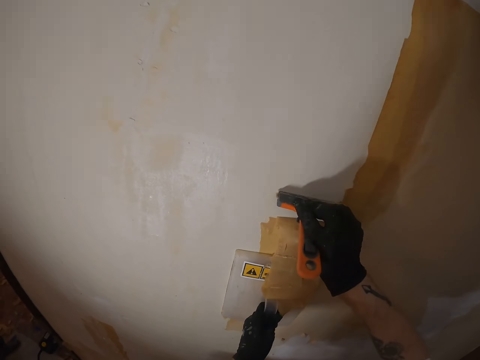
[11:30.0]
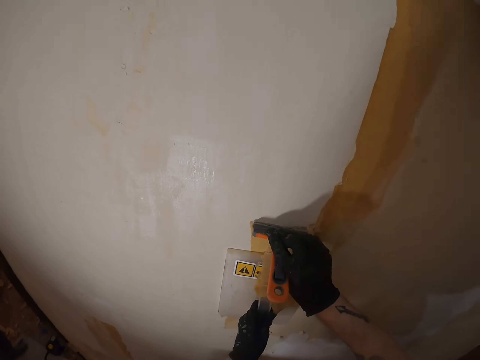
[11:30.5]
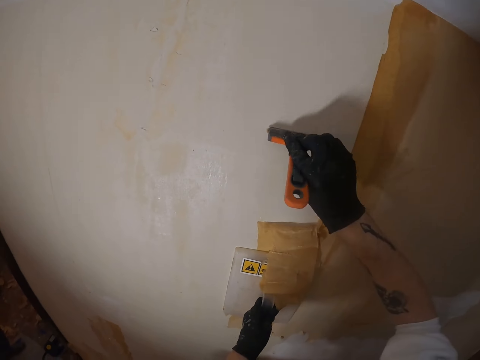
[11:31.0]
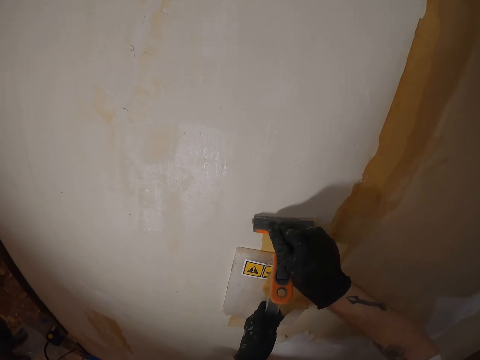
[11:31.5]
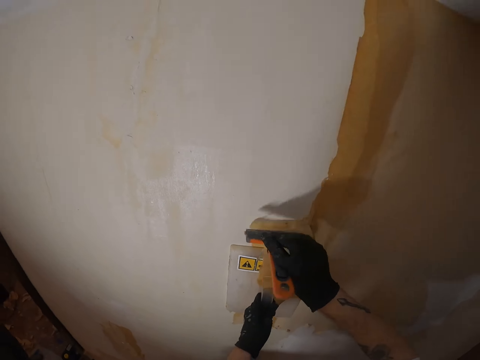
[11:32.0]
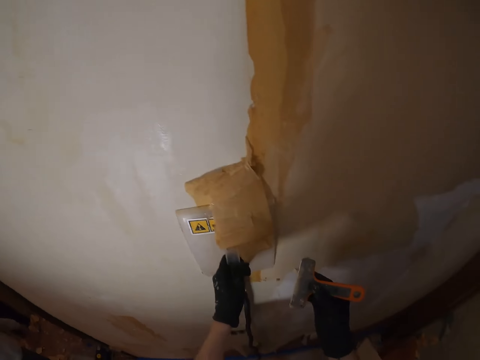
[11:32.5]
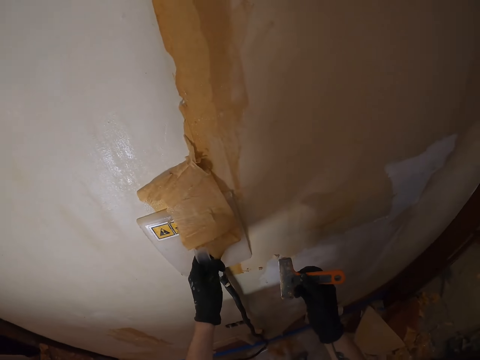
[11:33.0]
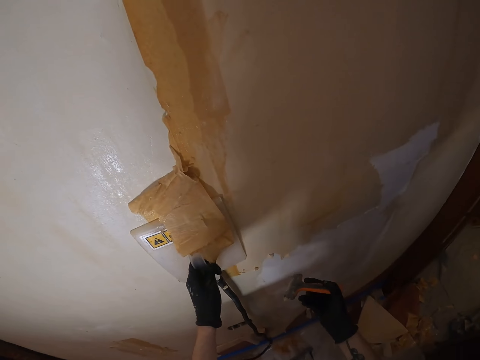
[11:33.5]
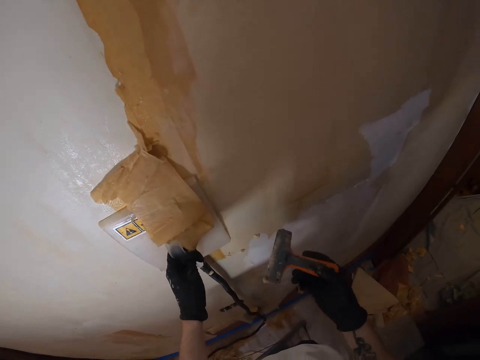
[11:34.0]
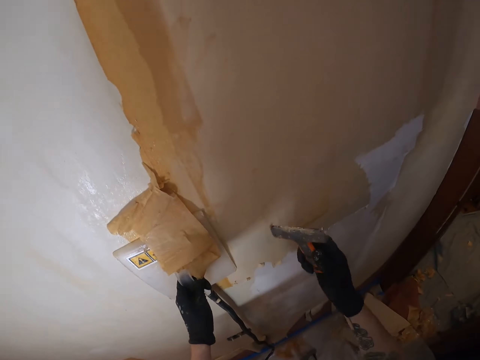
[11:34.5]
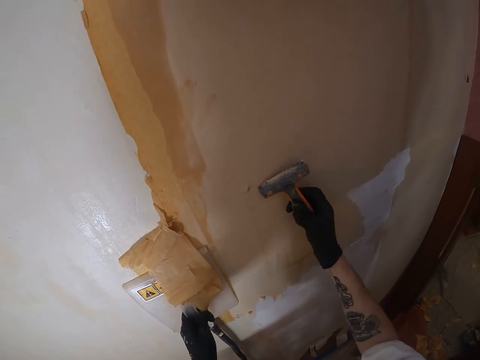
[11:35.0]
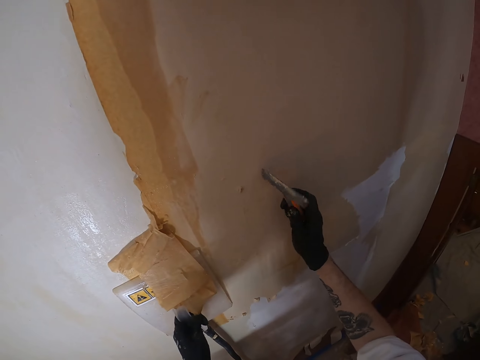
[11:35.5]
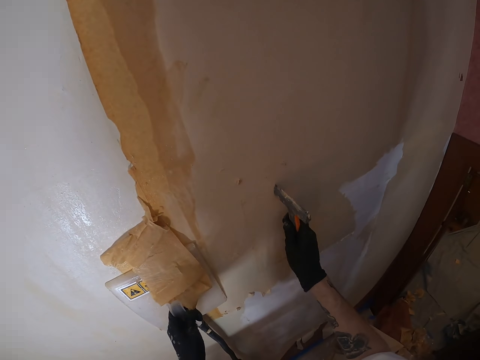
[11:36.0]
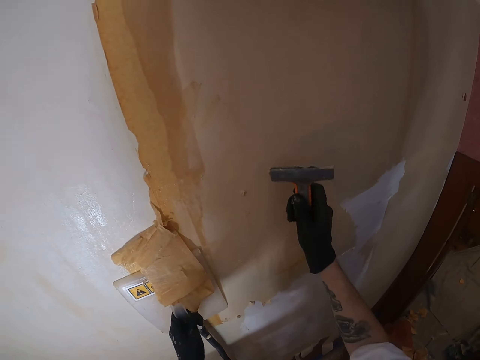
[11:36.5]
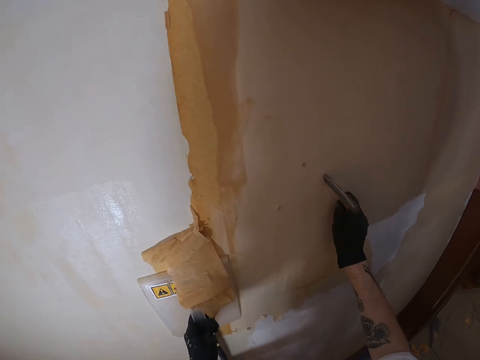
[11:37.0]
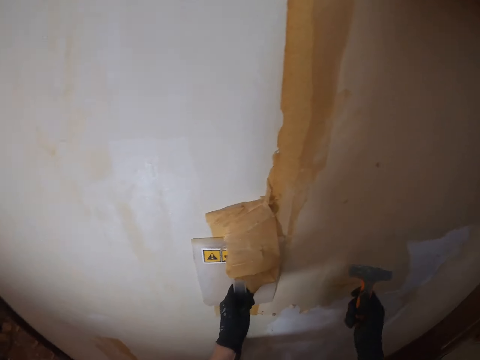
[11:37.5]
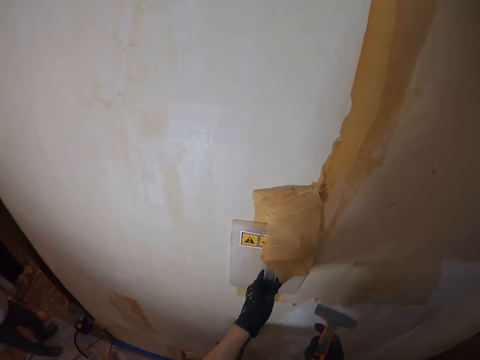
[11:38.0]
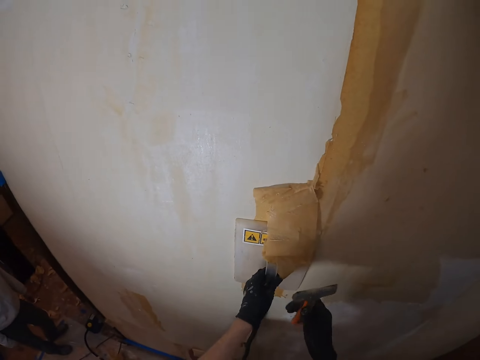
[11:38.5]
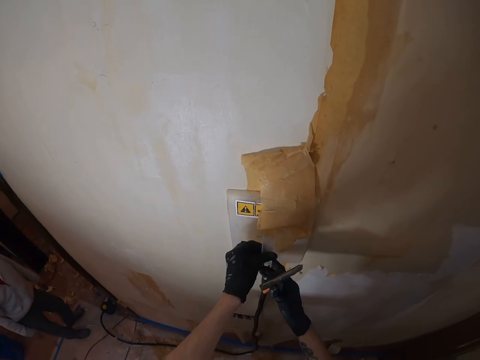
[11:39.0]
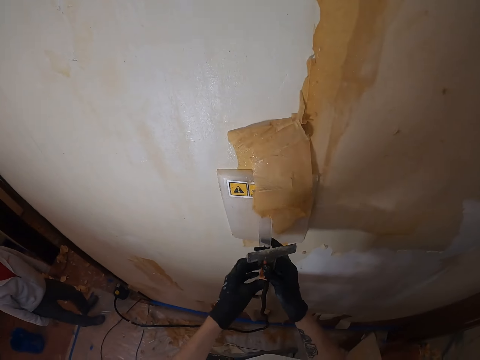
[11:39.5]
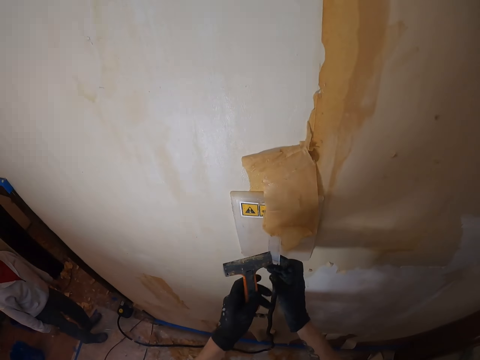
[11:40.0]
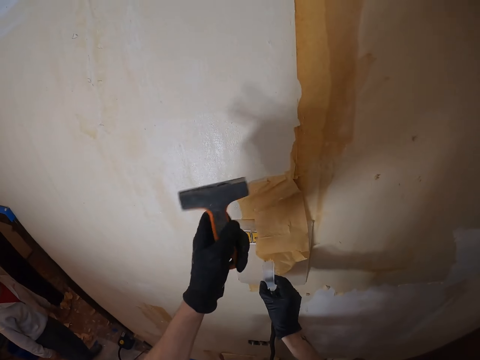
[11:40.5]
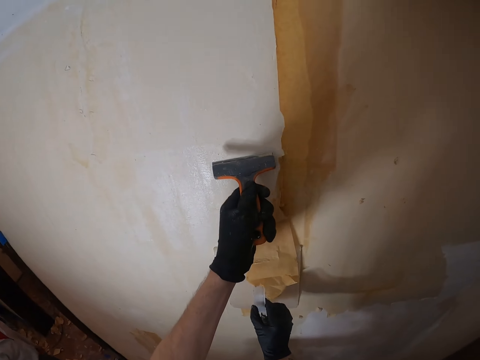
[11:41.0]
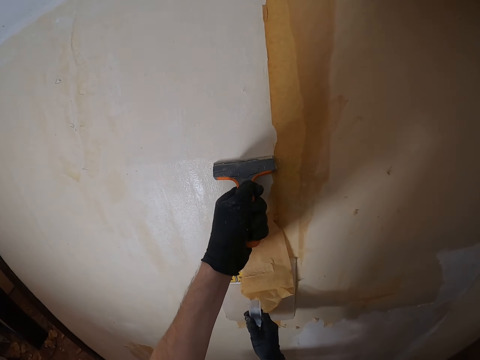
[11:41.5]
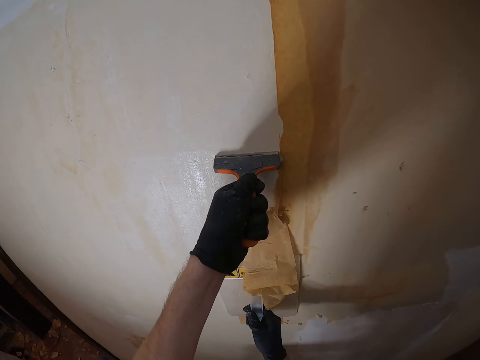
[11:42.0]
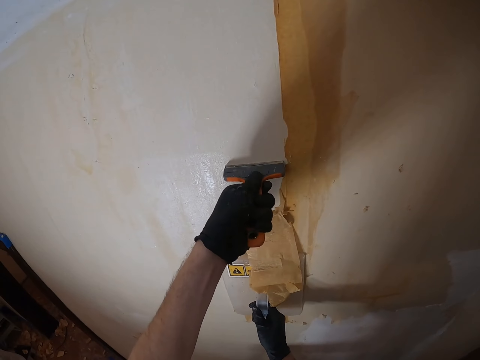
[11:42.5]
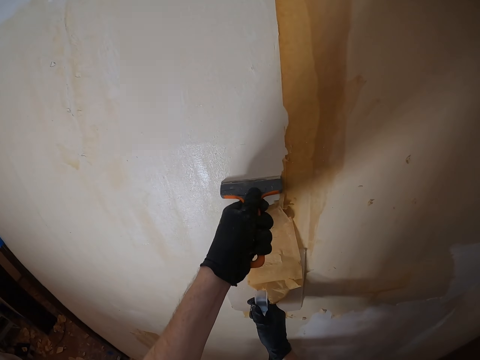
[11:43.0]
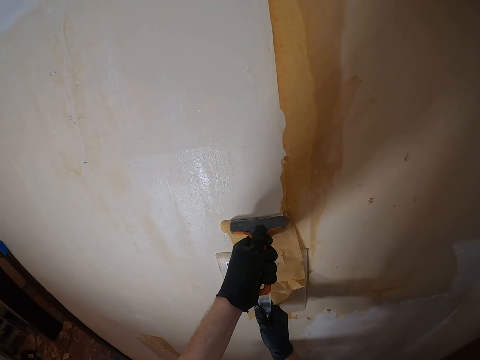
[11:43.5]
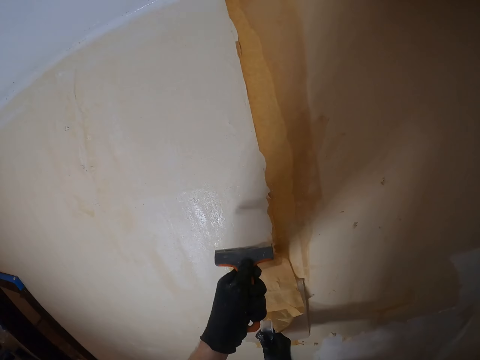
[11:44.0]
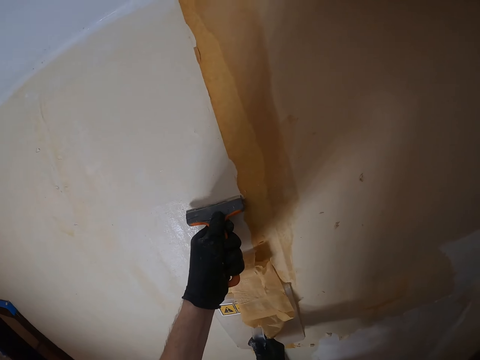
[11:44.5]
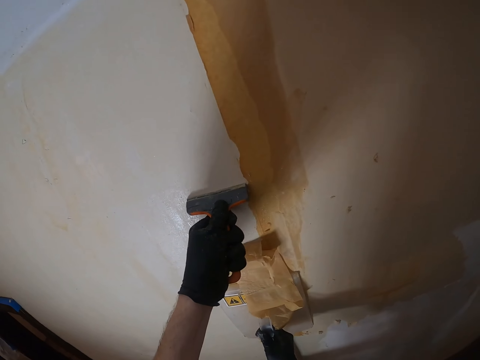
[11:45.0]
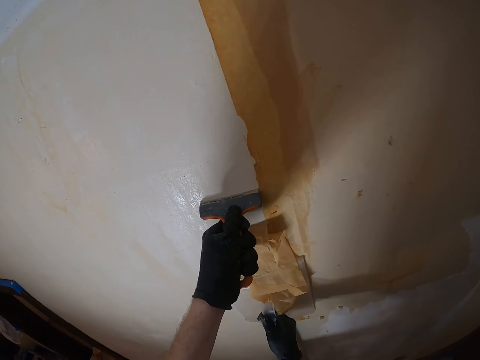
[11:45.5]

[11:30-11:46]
The camera wearer moves the right hand. They turn the scraper, lift the scraper and rub the scraper on the wall. They remove the paint stuck on the paint remover. They pull down the right hand. They move the scraper. They hold the scraper with the right hand. They take something with the right hand. They transfer the scraper to the left hand. They lift the scraper. They remove paint from the wall with the scraper using the left hand.

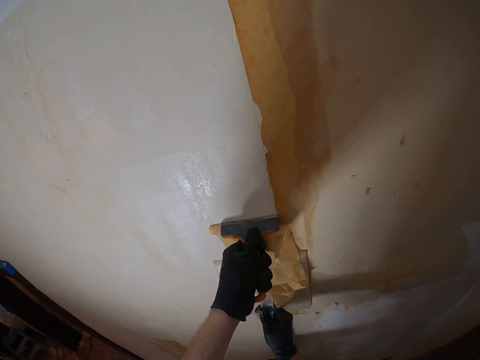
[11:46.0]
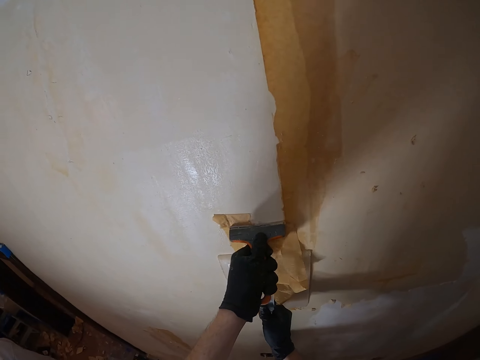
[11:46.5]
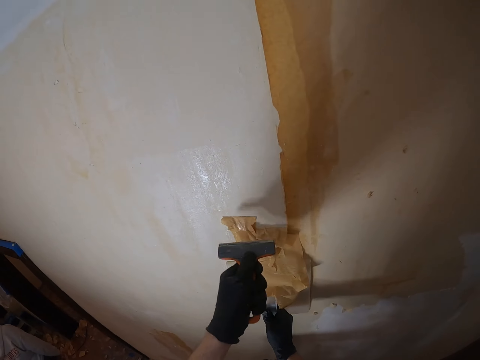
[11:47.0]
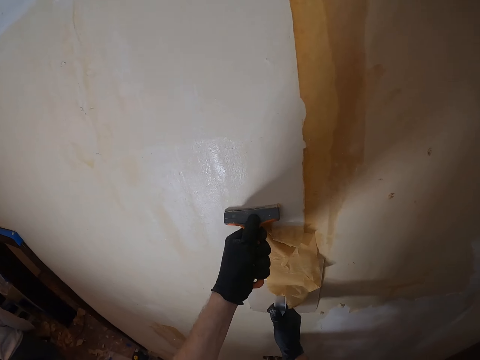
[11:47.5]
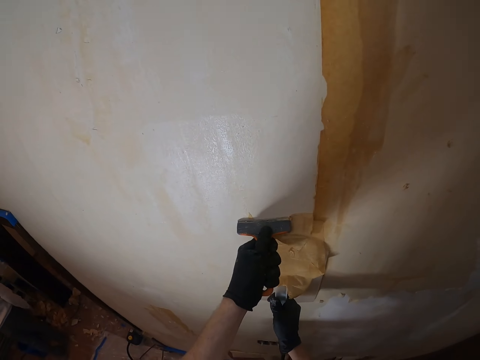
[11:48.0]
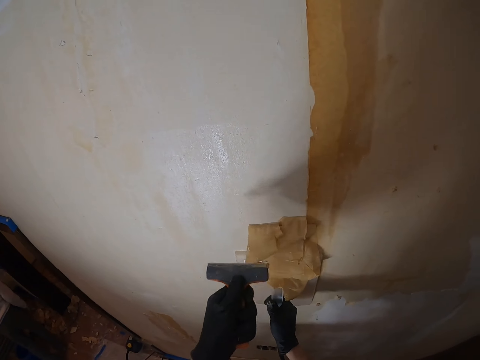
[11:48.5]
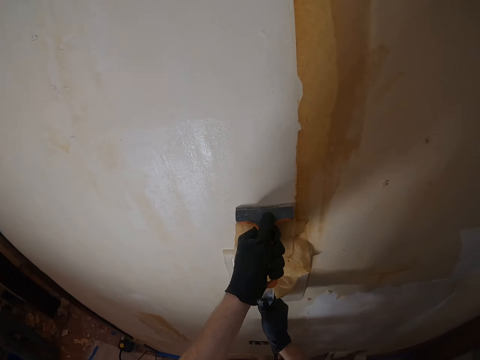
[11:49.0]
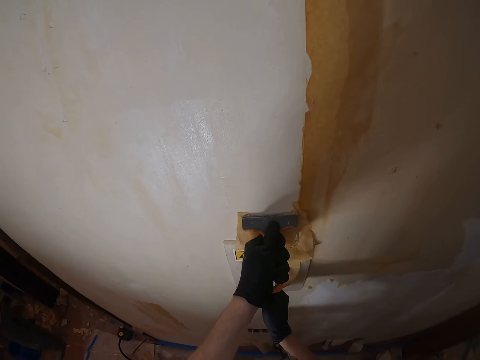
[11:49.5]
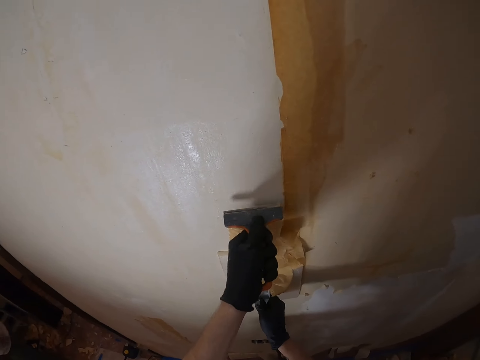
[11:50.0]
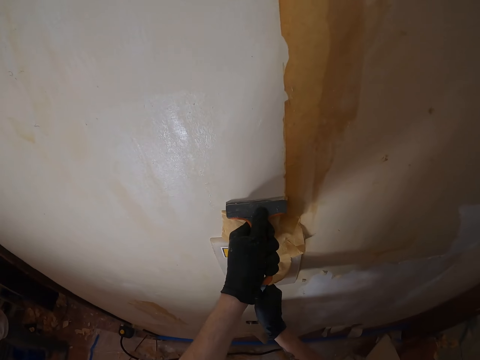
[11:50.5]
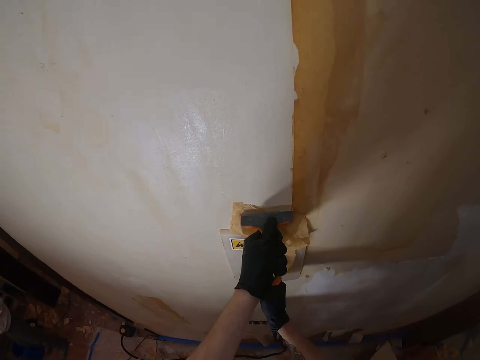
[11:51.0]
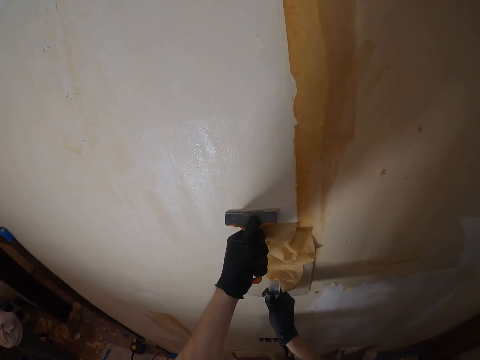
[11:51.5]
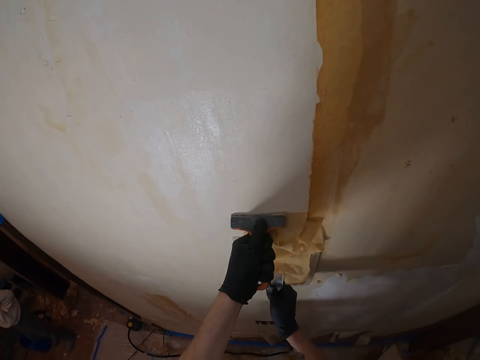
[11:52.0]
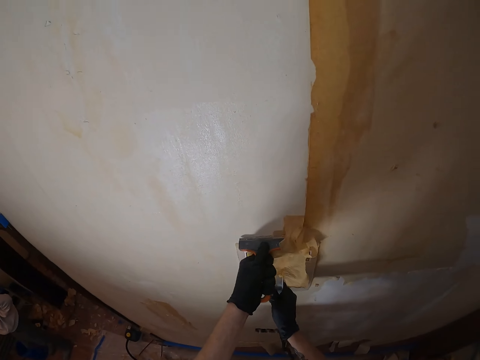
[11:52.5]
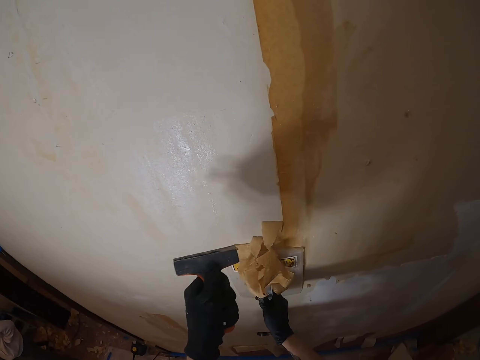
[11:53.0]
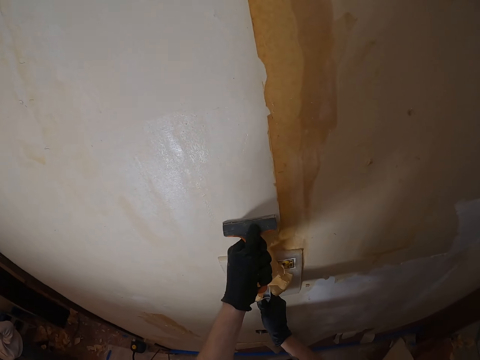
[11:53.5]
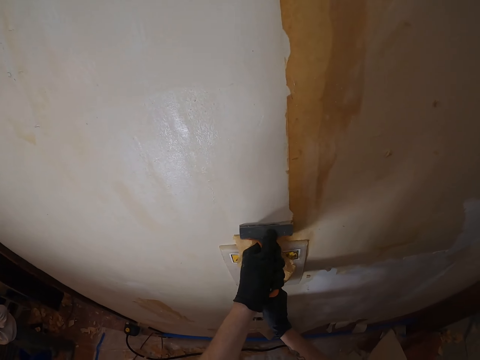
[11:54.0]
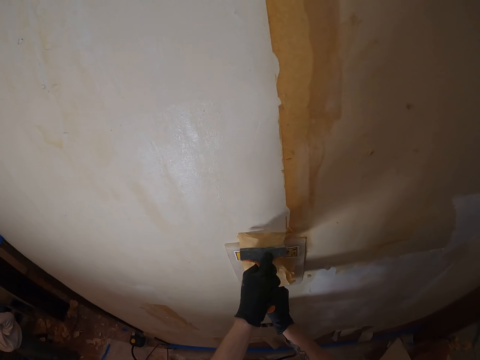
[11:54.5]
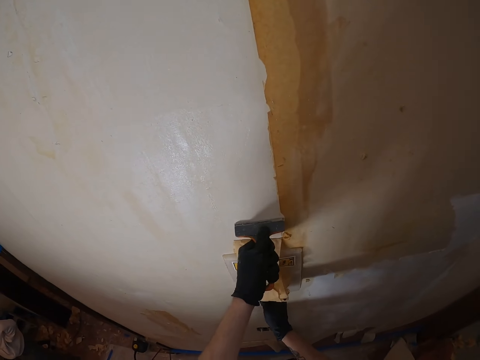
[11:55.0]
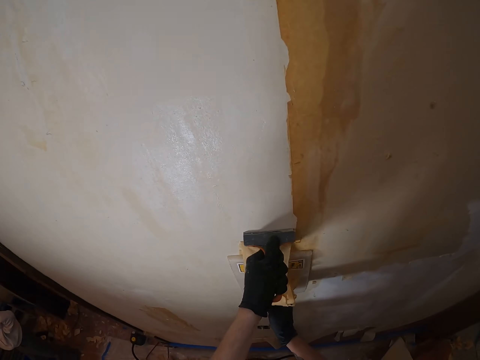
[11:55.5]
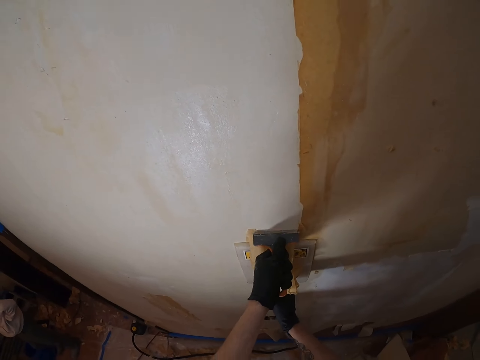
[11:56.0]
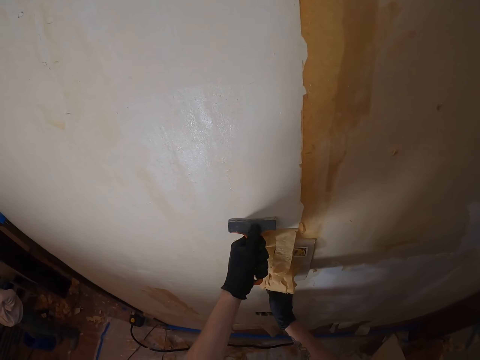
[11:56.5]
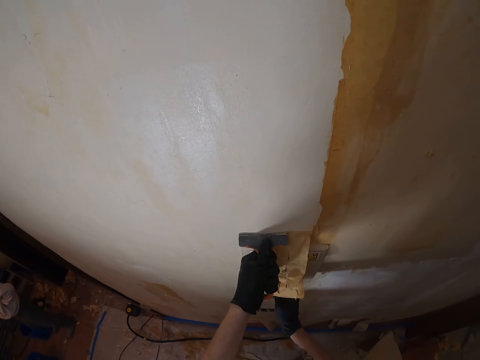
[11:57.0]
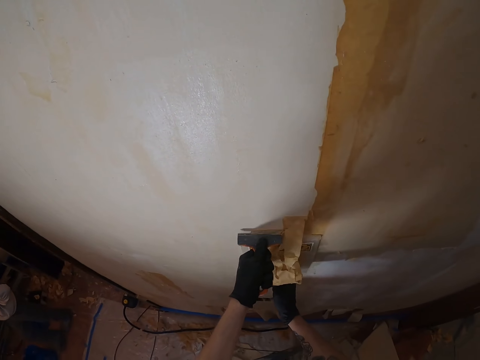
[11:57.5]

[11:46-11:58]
The camera wearer removes paint on the wall.
